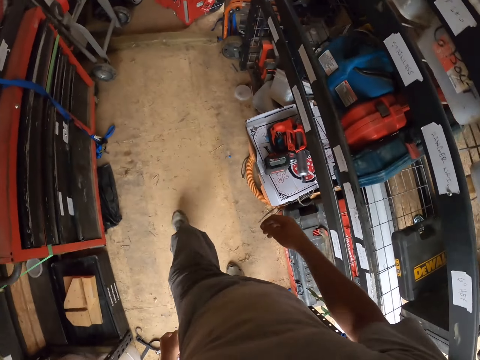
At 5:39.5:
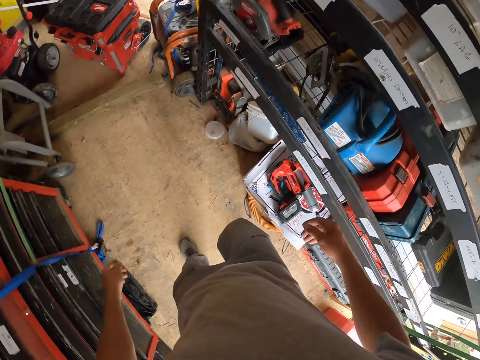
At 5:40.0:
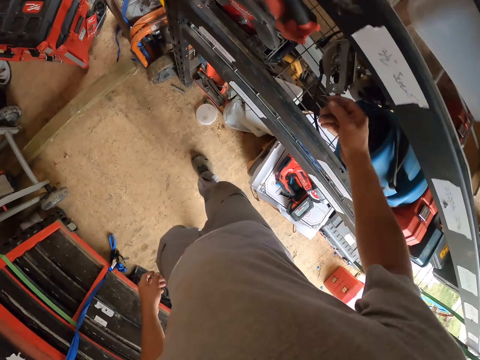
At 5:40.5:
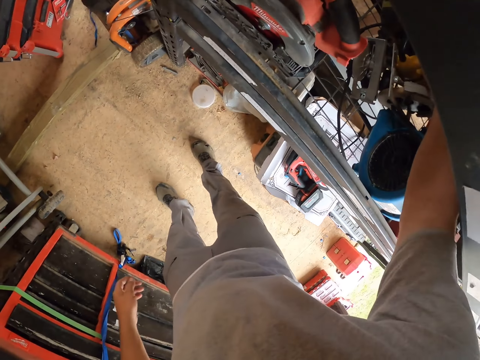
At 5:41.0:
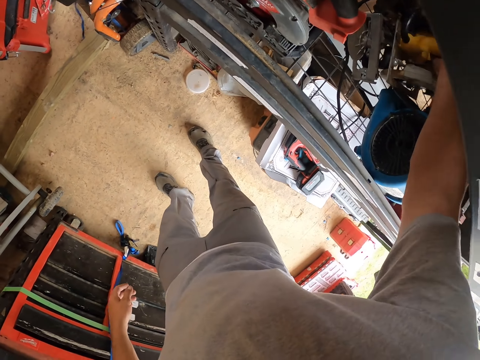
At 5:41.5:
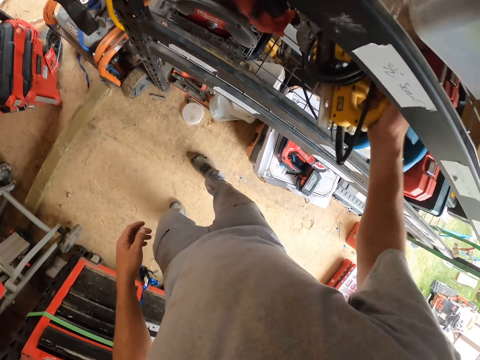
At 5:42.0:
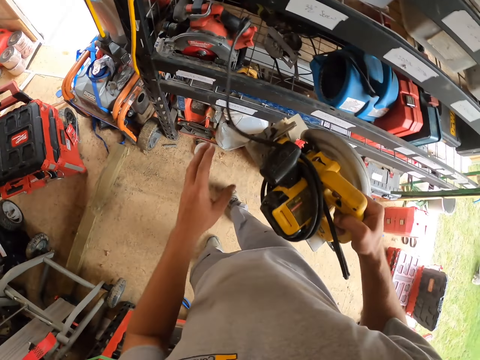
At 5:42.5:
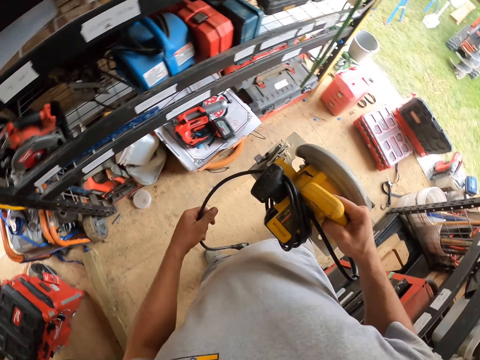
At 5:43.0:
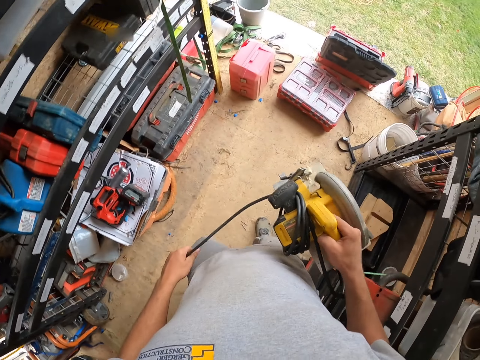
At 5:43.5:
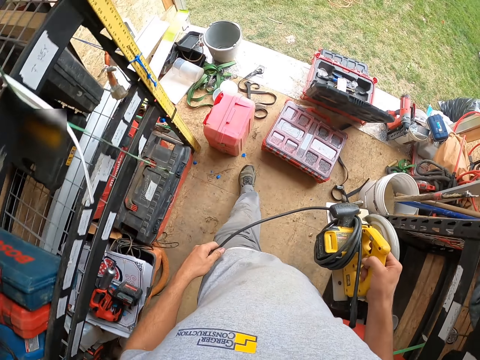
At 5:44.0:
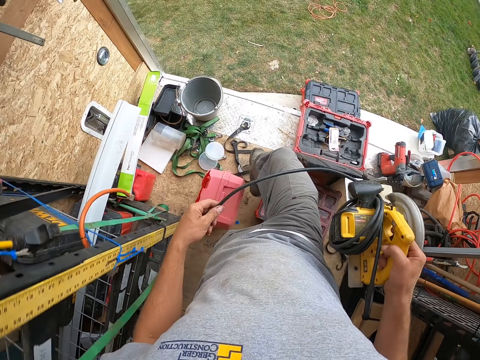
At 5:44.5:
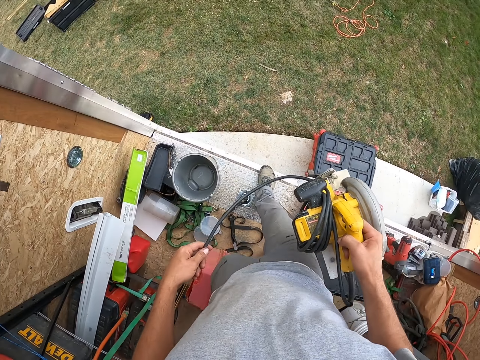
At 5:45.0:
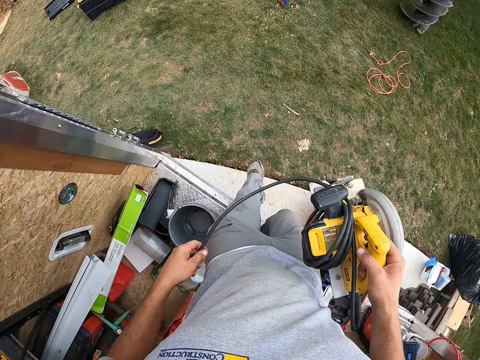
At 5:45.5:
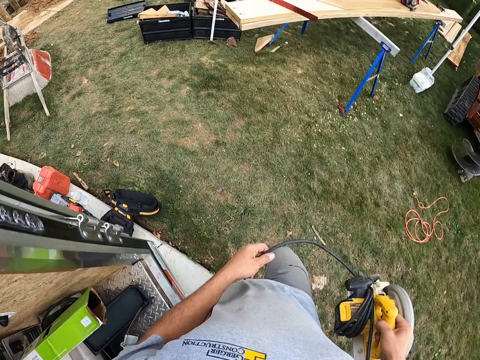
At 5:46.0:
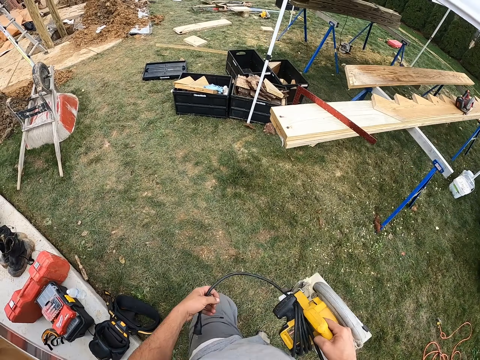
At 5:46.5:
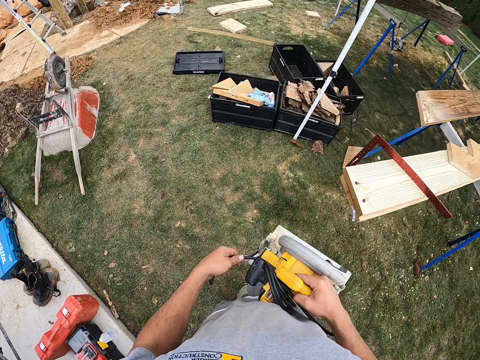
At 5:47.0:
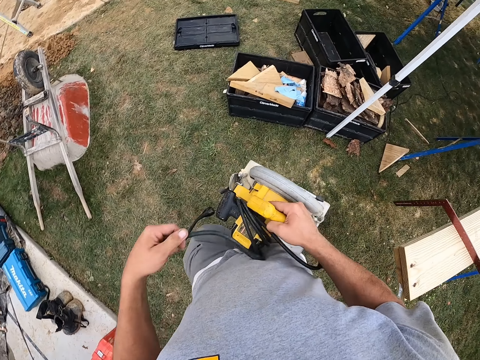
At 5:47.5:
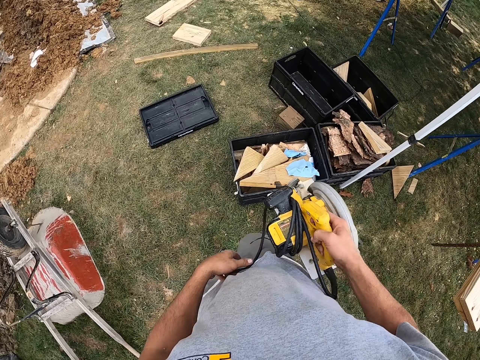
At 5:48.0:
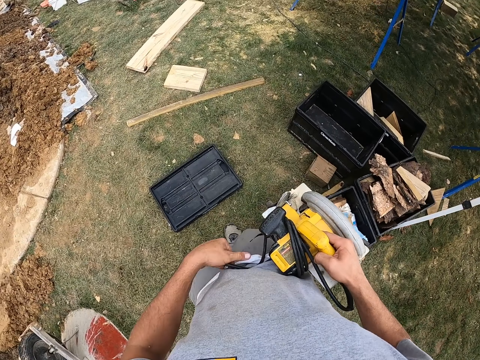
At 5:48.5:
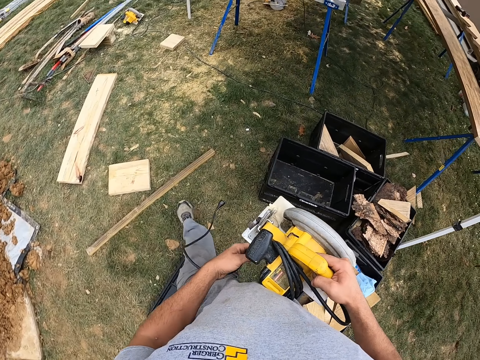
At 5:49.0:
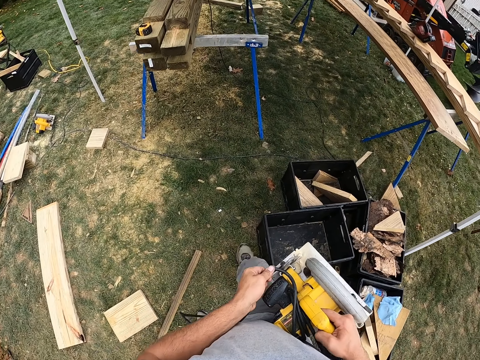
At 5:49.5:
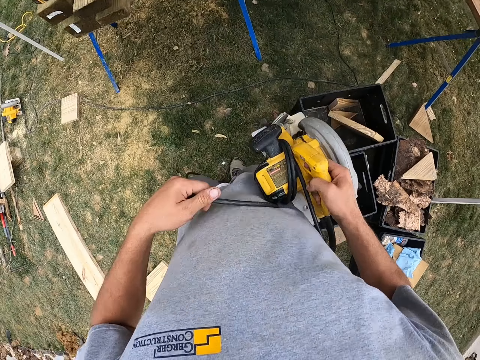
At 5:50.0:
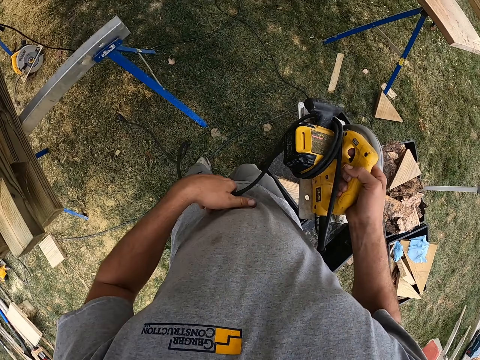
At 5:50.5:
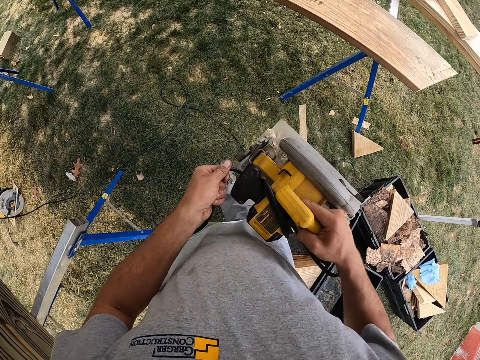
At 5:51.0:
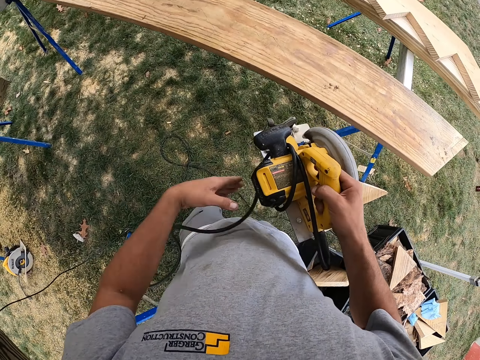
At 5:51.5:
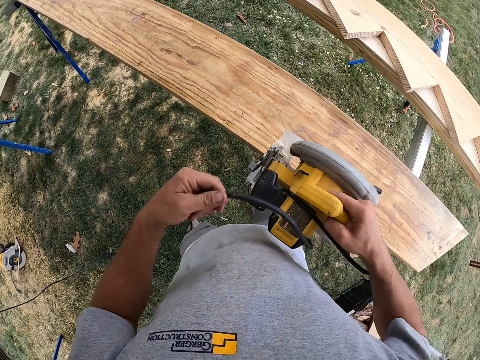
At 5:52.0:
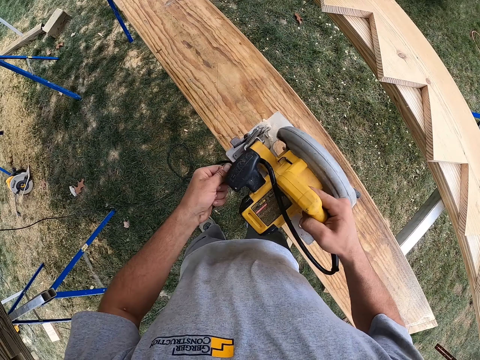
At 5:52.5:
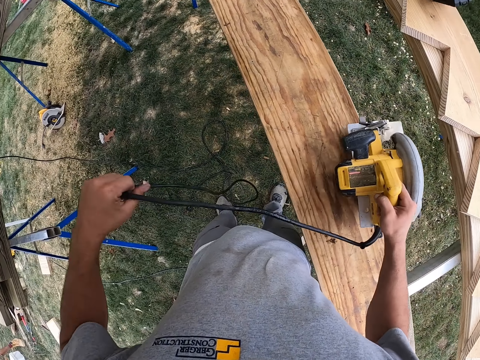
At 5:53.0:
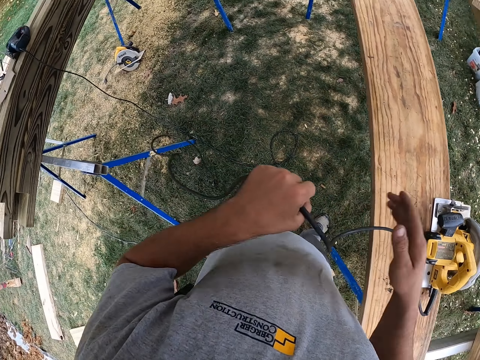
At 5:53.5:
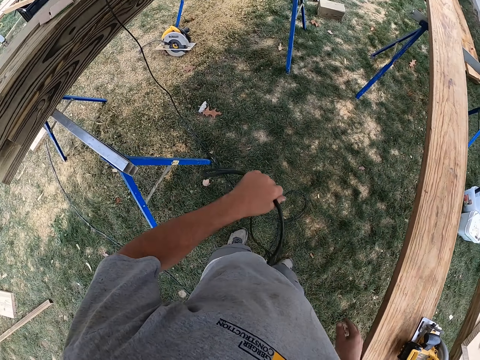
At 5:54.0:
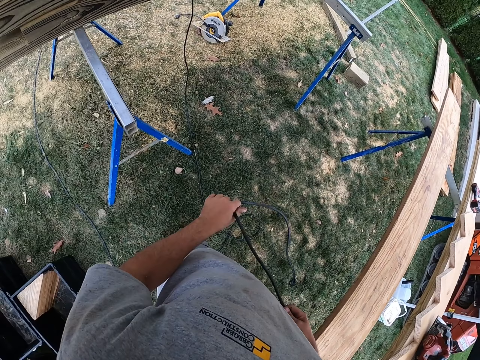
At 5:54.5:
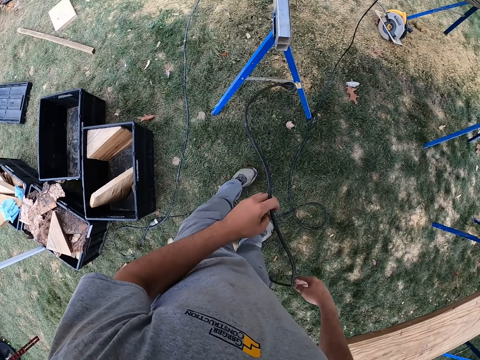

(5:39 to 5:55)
The camera wearer takes the wood cutter machine. They walk in the wood workshop site. They sort out the cable of the machine. They unfold the cutting machine wire.

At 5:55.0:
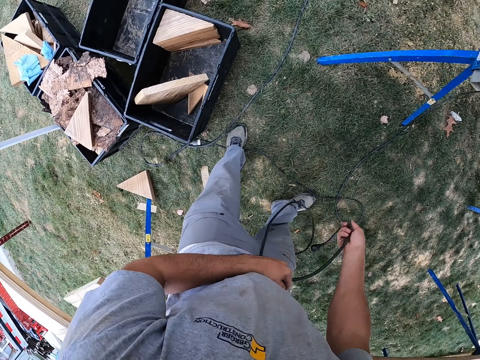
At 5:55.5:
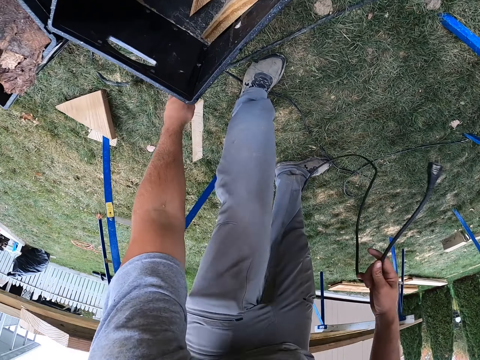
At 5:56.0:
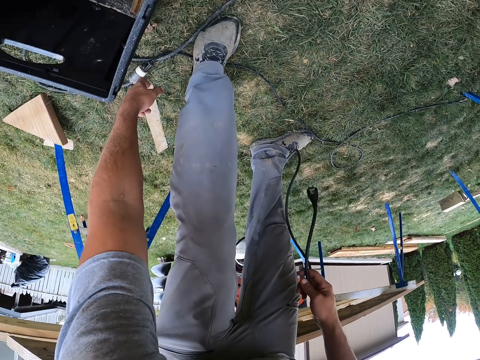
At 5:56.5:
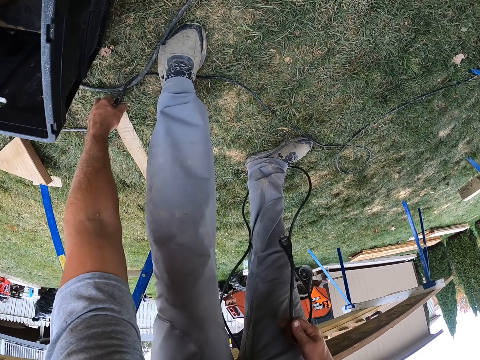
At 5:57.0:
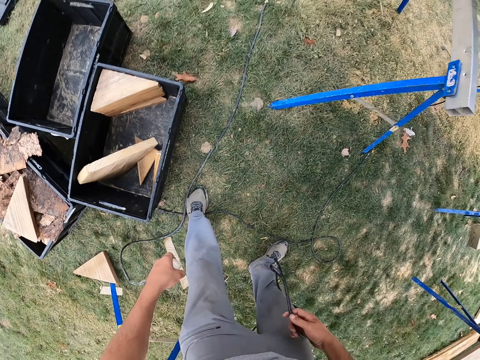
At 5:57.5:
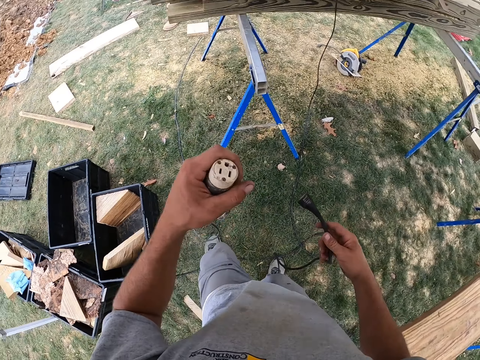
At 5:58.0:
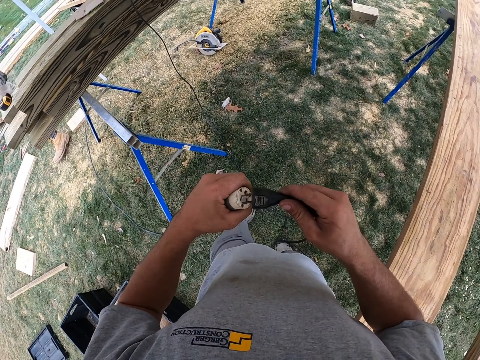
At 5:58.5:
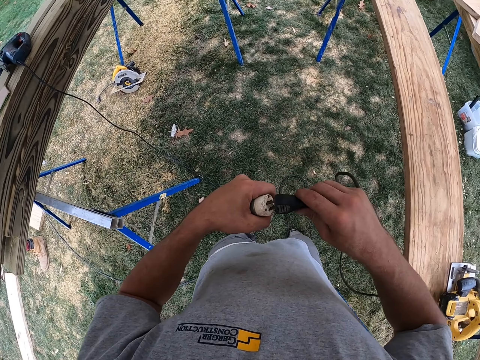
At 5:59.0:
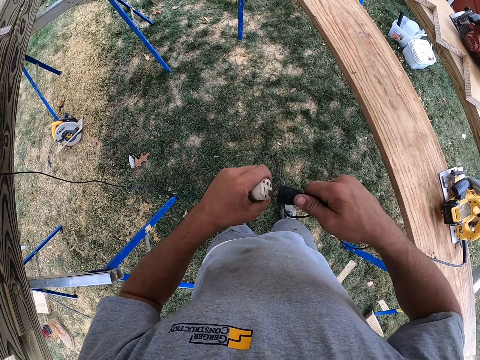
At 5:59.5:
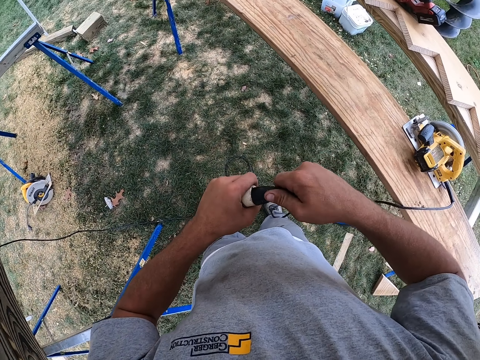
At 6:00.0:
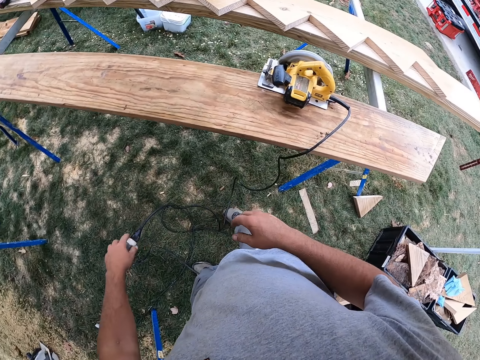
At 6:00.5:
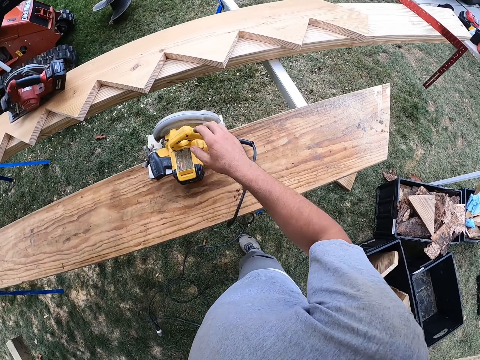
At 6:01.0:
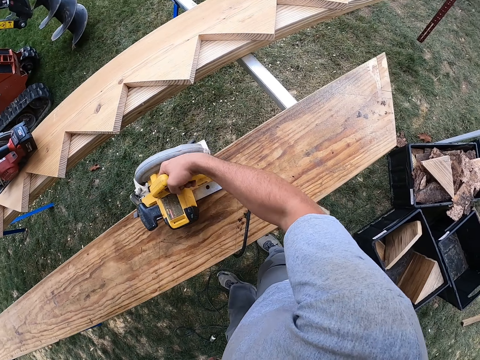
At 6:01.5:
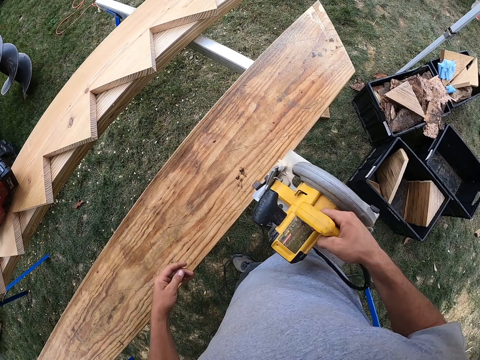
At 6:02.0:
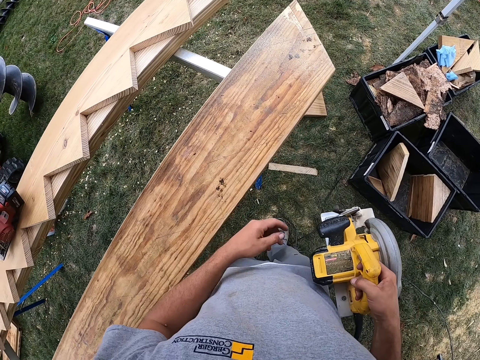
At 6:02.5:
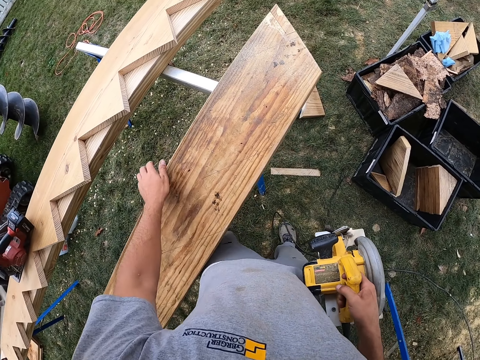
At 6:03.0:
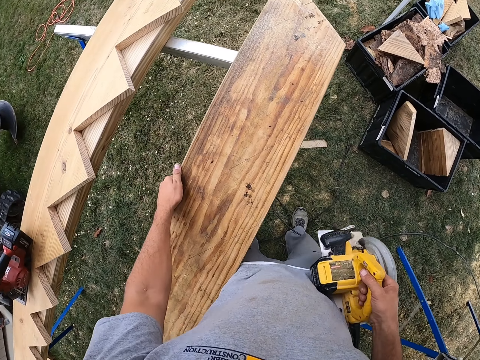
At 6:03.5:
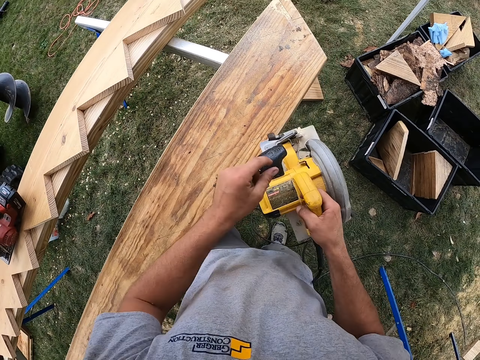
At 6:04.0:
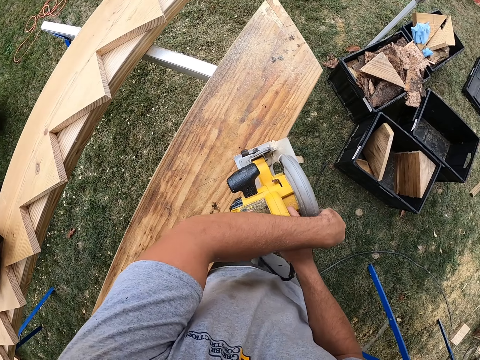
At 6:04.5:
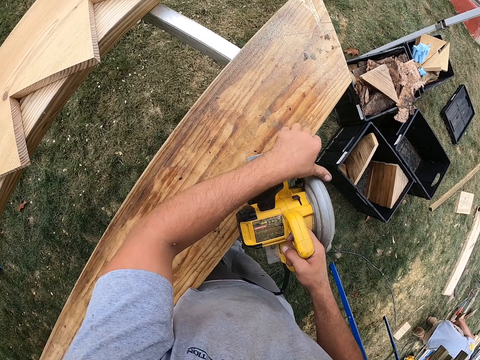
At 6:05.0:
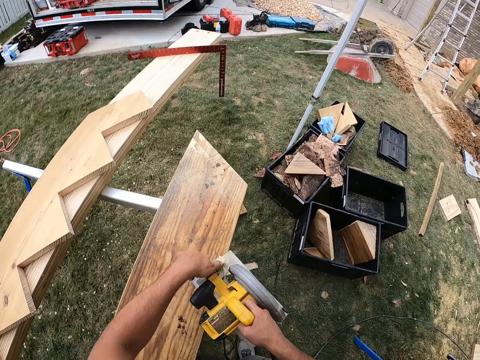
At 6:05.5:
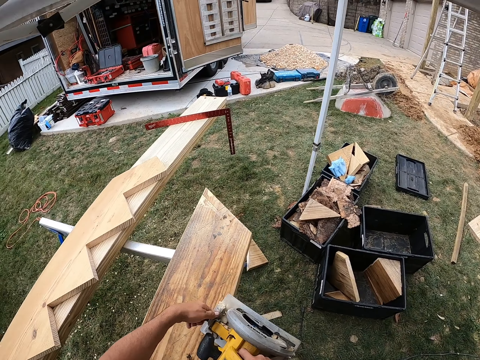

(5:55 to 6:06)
The camera wearer picks up a socket from the ground. They fix the cutting machine wire to the electric wire. They plug the cable in the socket. They pick up the cutting machine. They carry the cutting machine. They cut the wood with the wood cutting machine.
